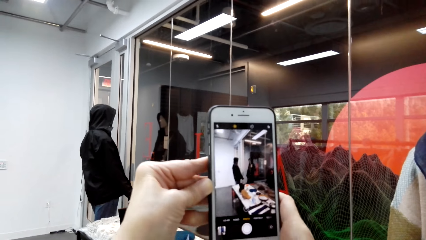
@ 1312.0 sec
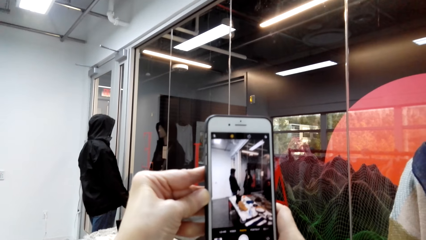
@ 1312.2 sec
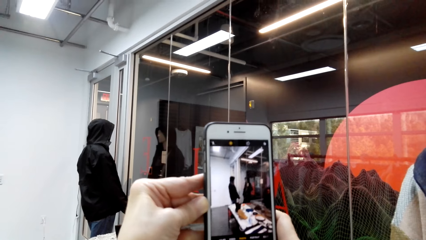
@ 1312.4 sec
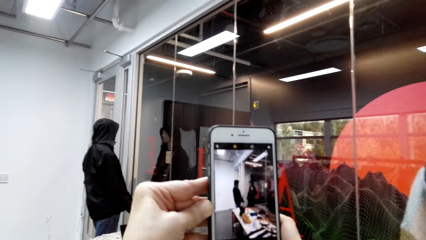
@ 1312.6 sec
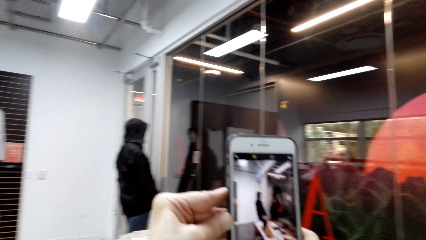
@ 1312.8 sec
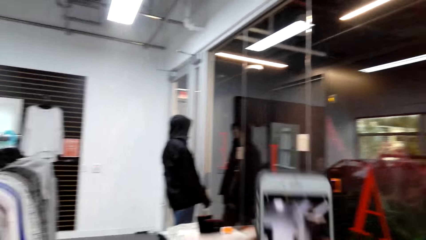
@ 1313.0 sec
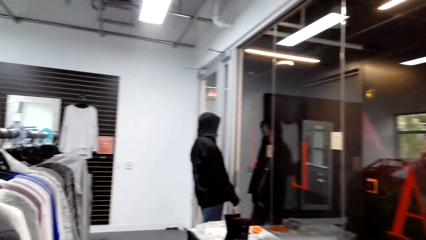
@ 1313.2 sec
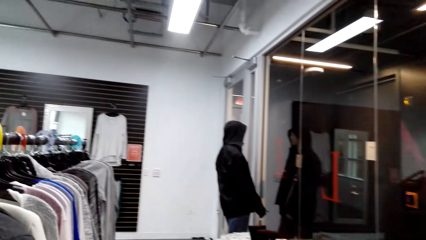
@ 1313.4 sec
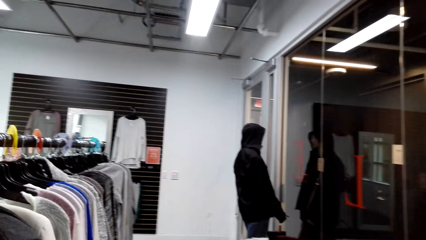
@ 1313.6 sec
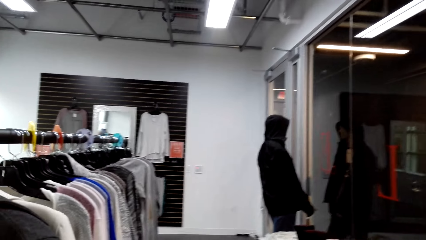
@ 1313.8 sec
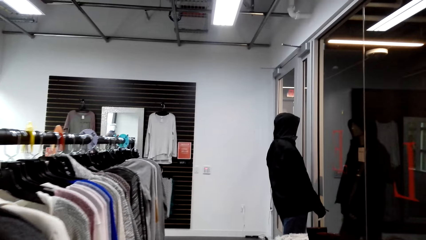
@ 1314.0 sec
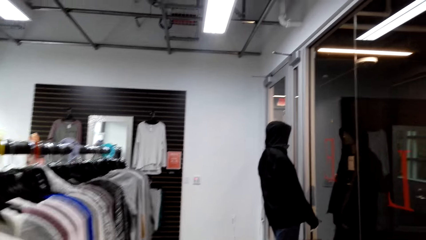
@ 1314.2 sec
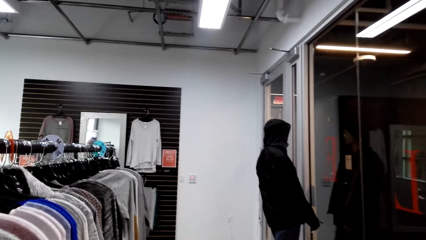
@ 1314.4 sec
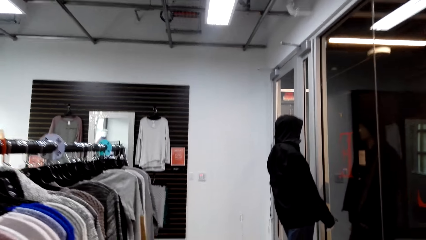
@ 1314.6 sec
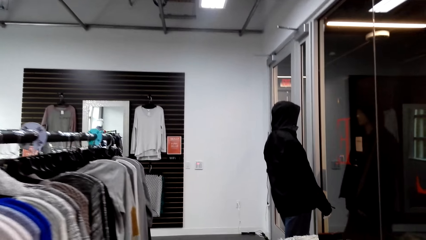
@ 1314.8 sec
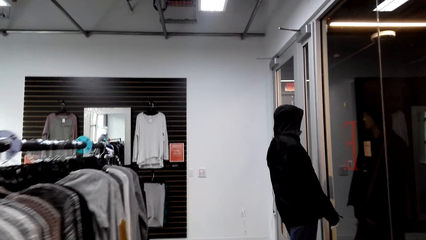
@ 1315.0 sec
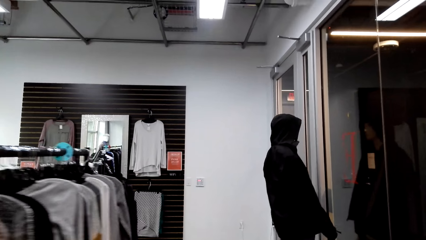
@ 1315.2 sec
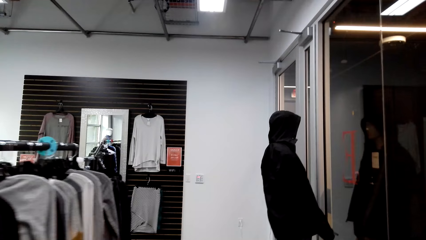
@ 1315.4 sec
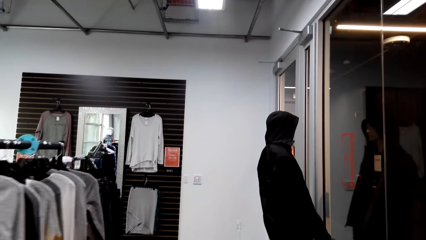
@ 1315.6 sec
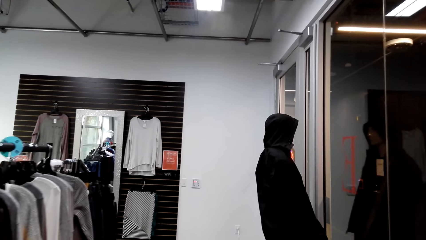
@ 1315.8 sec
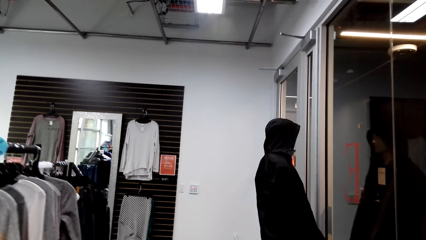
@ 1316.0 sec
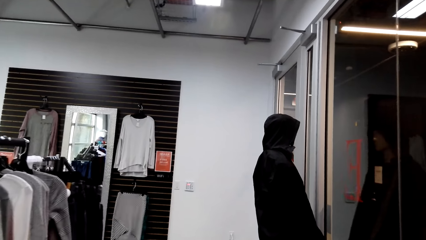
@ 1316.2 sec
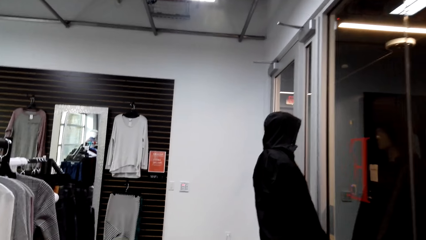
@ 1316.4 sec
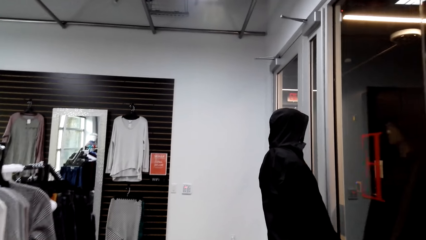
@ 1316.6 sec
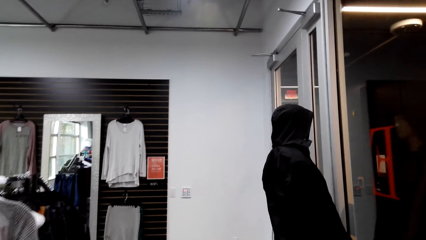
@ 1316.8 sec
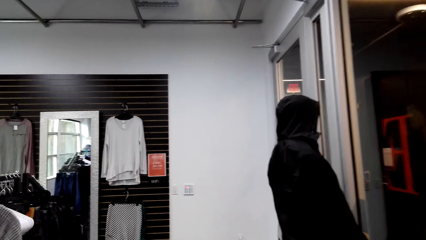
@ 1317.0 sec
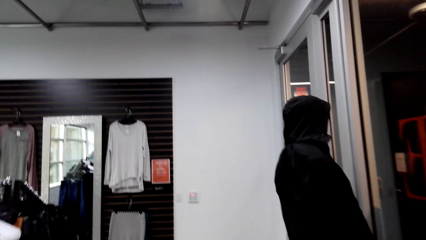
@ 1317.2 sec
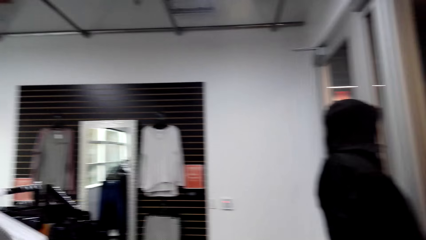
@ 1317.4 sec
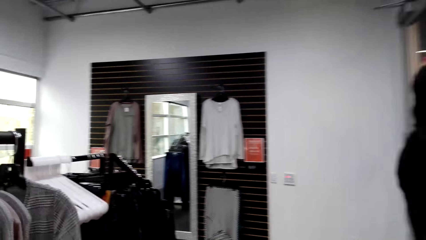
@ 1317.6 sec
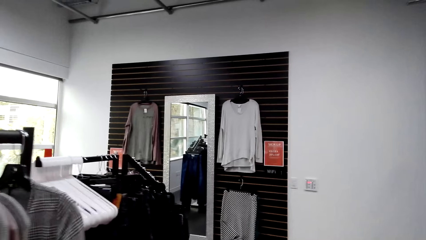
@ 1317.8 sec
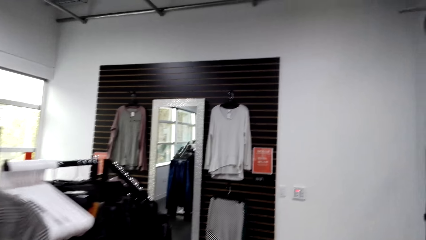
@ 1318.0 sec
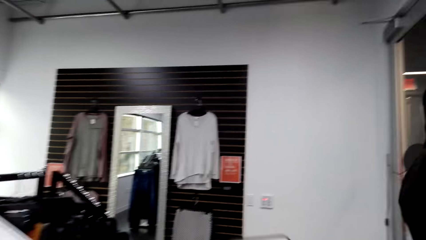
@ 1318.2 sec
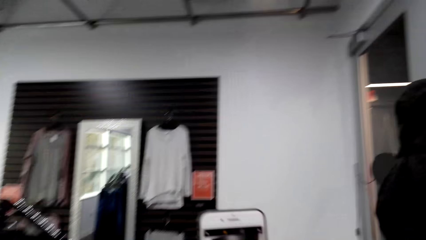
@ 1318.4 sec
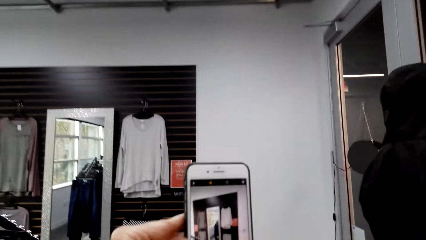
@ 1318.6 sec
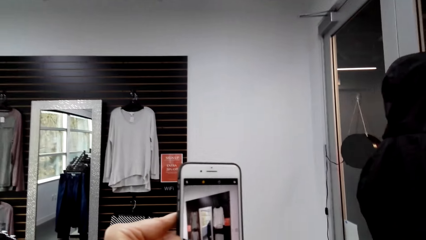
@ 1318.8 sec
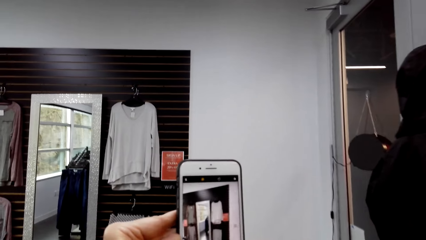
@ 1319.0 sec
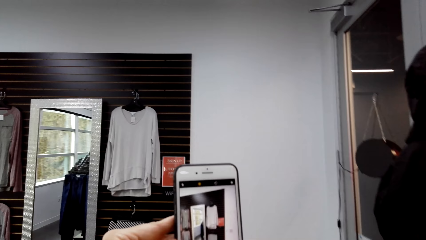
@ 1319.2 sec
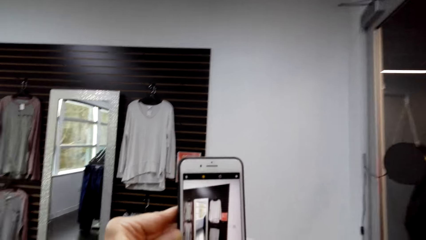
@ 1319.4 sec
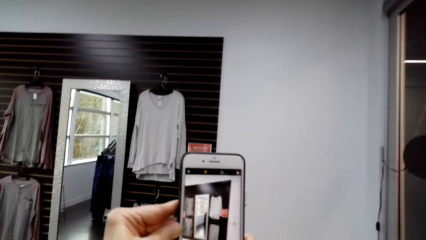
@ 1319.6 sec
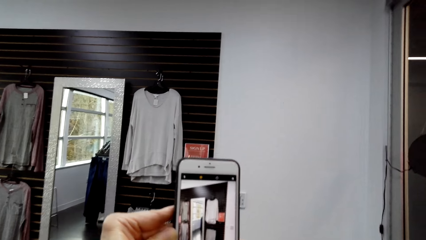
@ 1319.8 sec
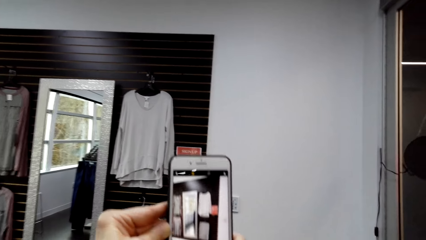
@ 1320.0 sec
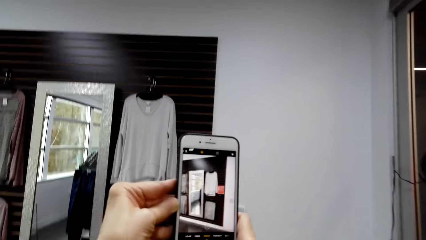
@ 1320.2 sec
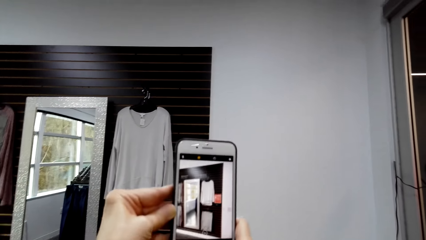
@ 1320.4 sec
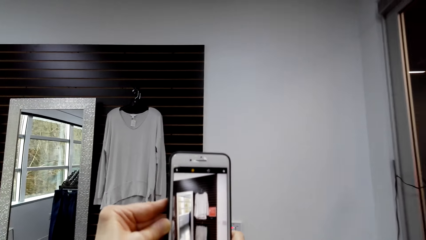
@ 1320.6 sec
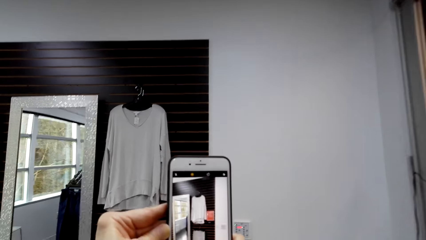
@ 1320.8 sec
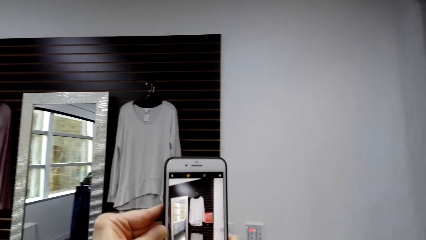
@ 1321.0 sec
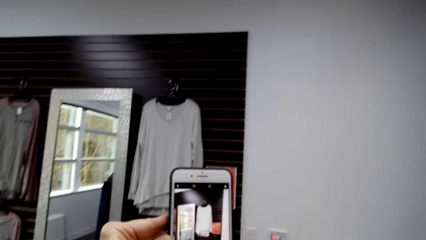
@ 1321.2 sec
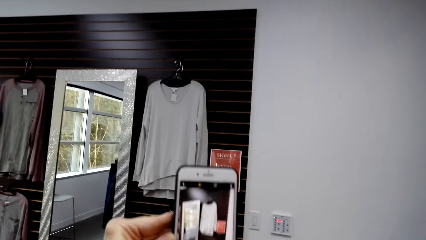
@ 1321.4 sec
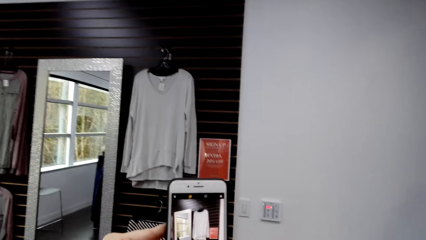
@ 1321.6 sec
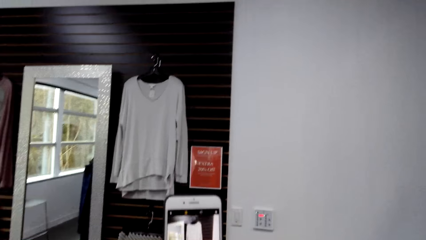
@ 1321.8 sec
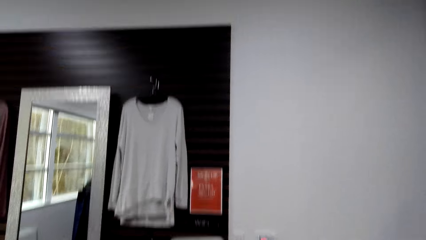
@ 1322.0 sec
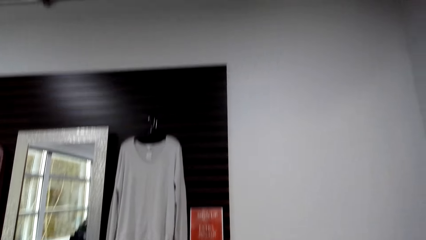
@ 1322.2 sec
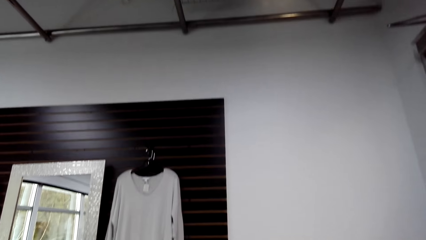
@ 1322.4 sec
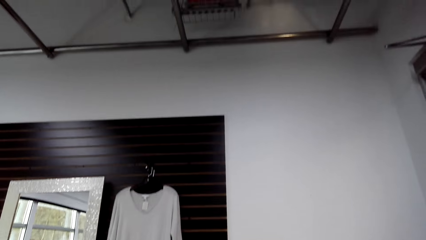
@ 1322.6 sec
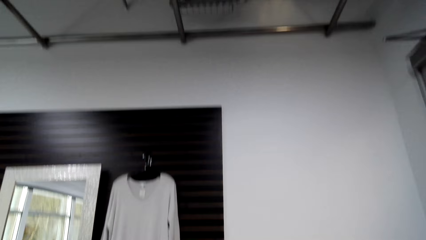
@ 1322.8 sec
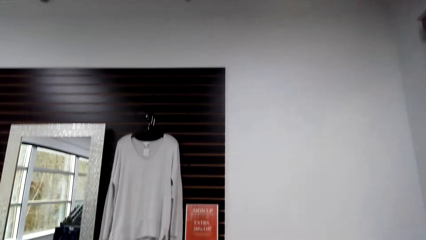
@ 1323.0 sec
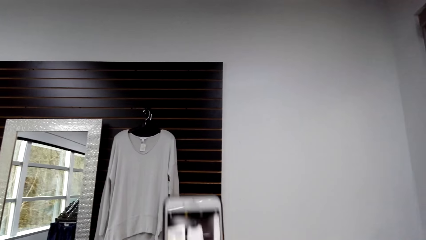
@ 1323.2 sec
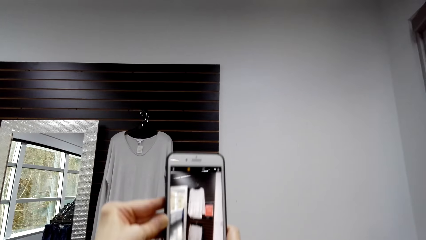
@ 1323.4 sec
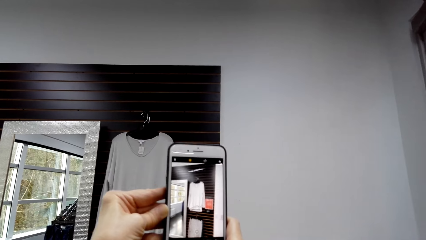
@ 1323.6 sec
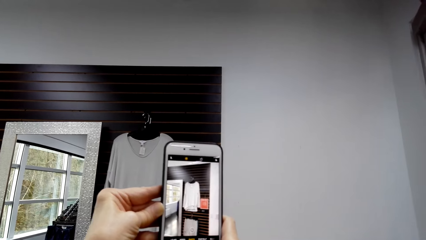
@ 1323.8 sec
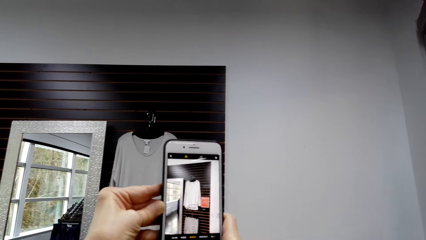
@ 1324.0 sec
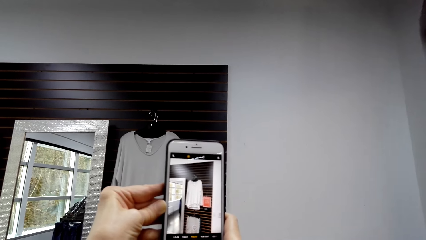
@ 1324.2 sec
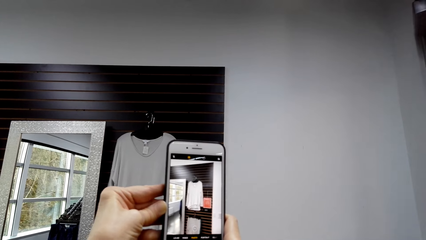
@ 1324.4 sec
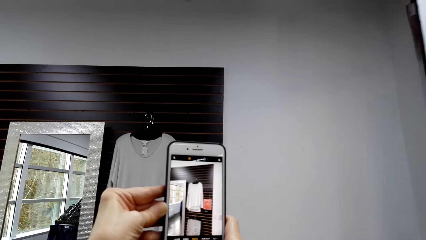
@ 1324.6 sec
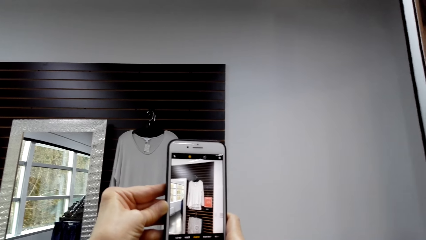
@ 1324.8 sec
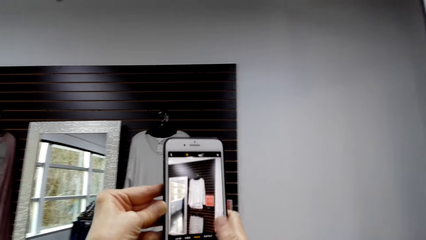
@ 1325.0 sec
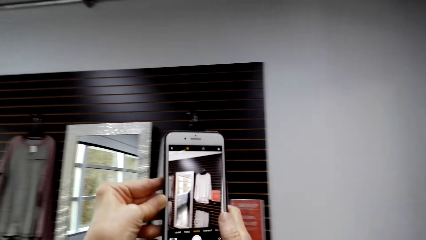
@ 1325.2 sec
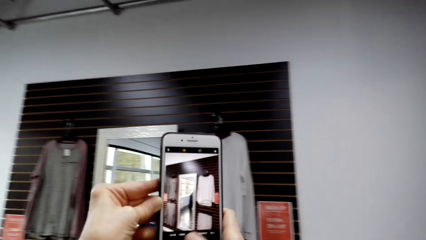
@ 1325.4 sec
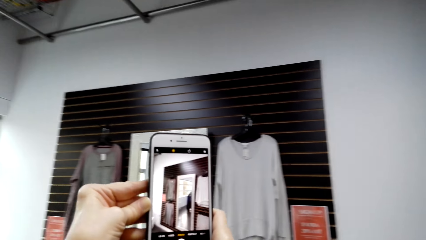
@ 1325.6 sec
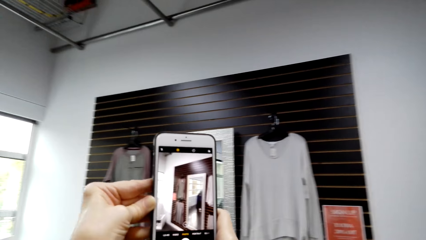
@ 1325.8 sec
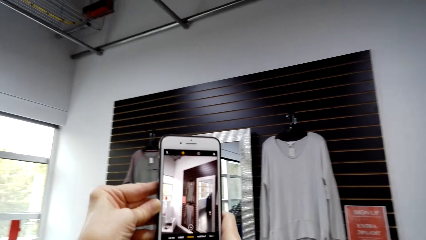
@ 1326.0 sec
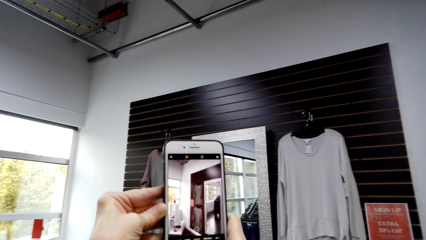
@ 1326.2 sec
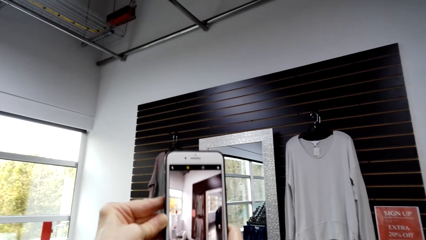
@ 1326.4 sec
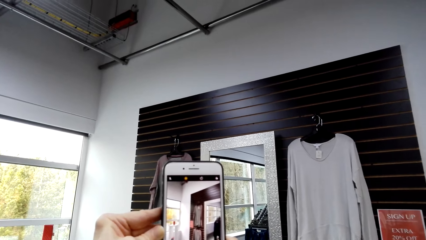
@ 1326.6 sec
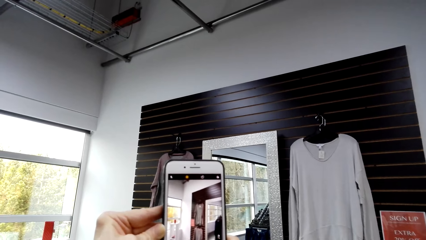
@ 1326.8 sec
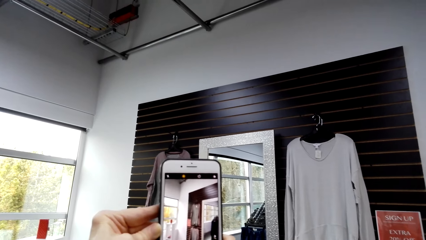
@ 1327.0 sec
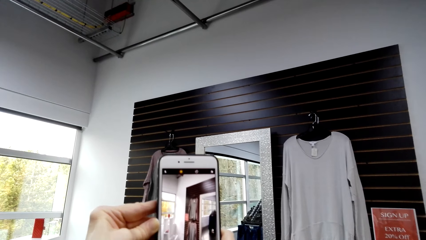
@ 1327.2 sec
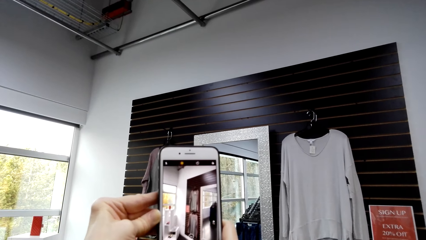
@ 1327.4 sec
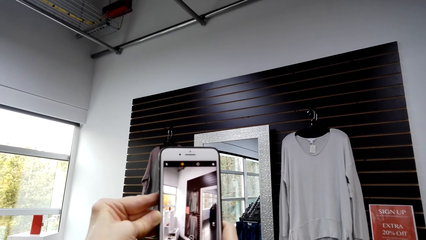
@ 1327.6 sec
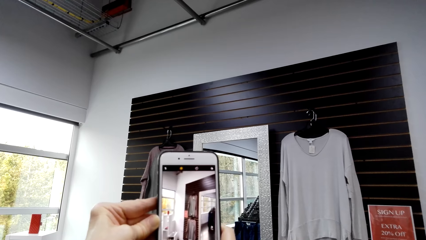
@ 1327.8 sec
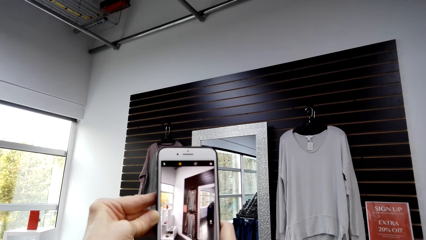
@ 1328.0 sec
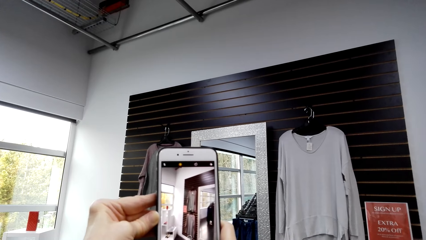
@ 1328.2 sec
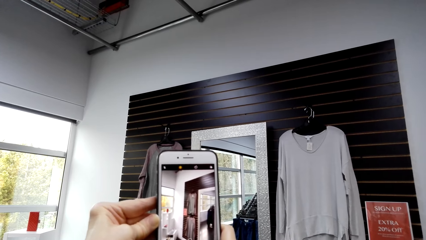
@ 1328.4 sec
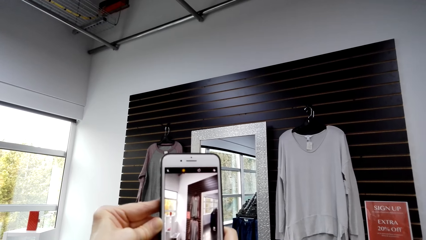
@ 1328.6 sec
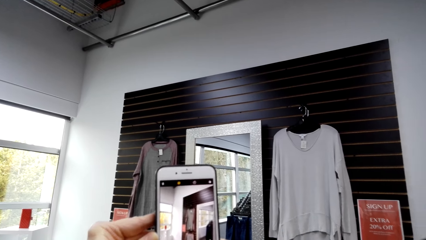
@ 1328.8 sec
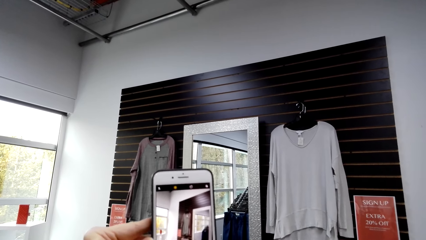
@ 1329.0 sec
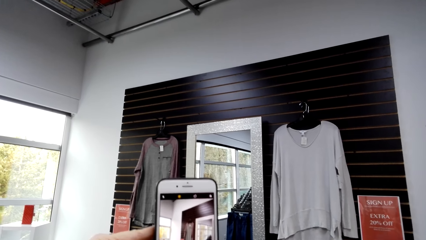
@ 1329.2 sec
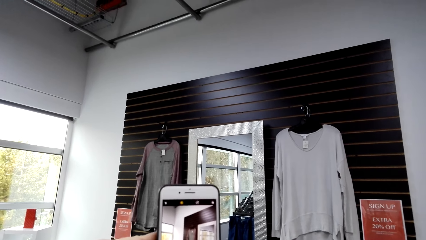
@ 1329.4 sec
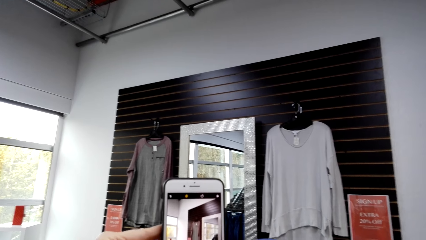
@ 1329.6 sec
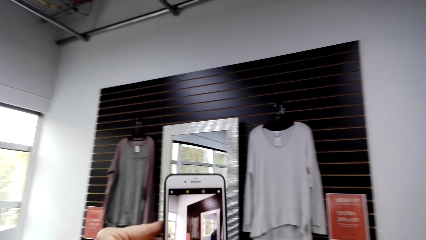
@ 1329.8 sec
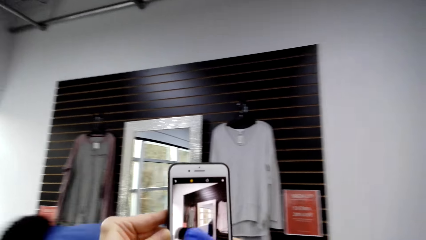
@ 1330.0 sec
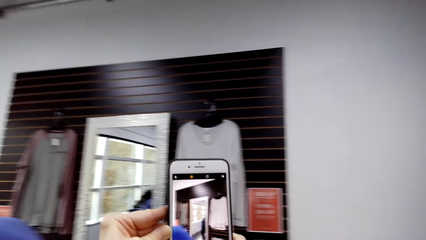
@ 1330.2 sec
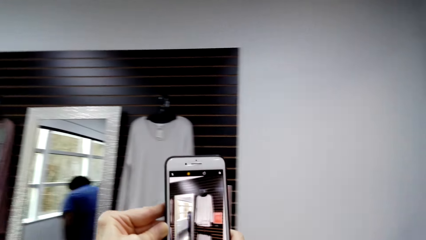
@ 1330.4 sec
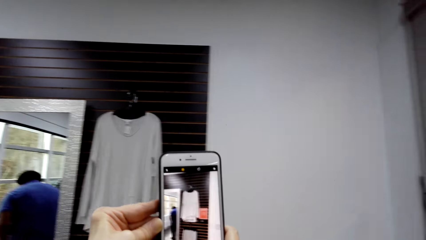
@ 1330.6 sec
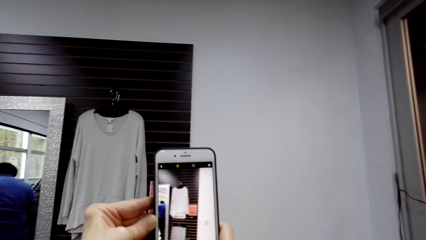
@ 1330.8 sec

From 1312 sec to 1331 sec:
The camera wearer takes a picture of something. They hold her phone up while the camera is on. They take a picture of a white shirt on the wall.
